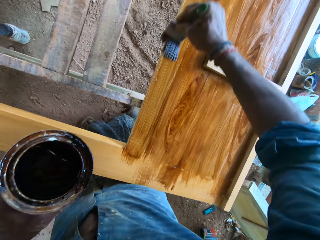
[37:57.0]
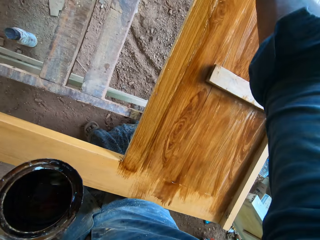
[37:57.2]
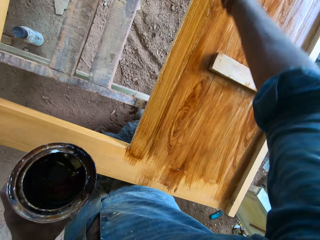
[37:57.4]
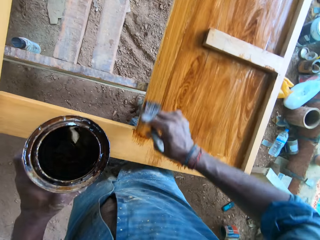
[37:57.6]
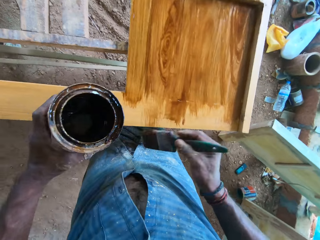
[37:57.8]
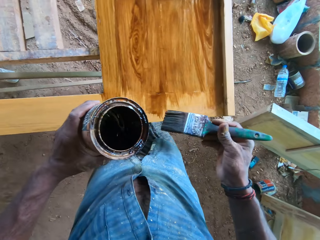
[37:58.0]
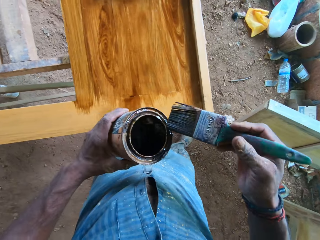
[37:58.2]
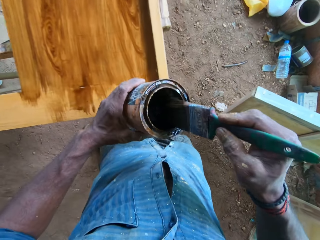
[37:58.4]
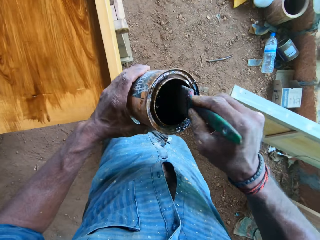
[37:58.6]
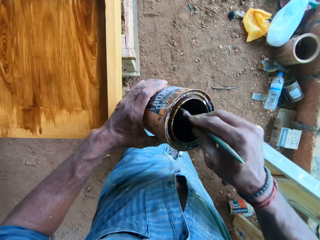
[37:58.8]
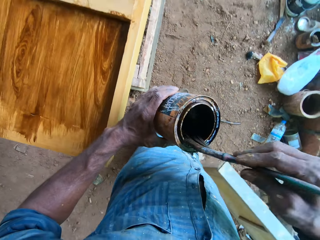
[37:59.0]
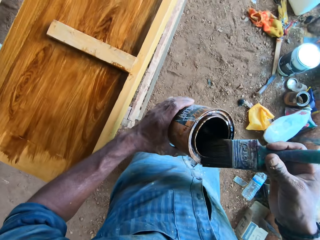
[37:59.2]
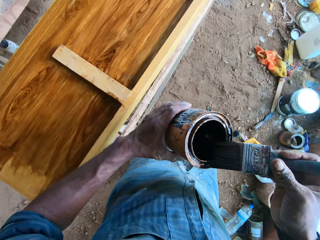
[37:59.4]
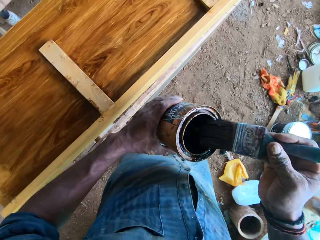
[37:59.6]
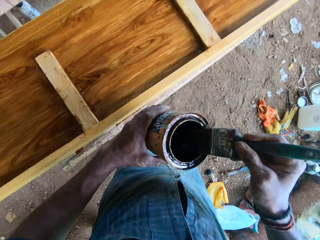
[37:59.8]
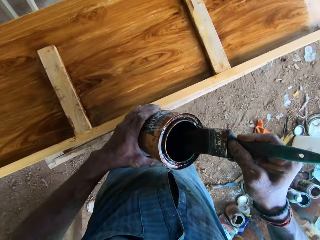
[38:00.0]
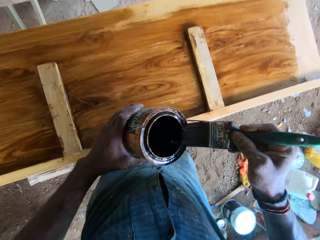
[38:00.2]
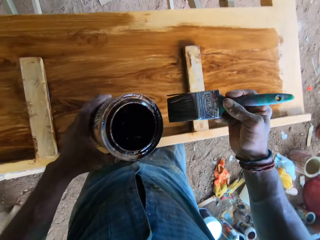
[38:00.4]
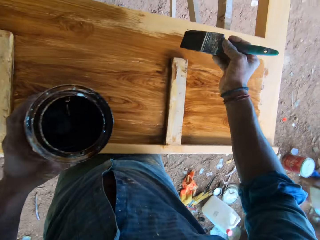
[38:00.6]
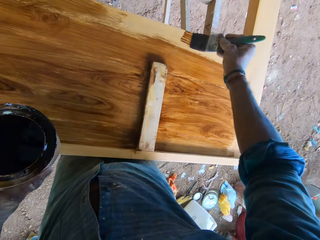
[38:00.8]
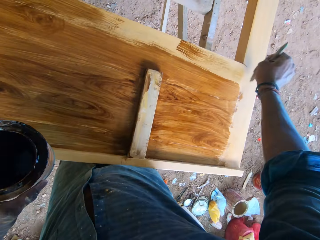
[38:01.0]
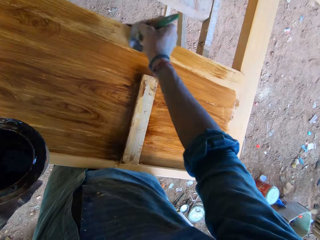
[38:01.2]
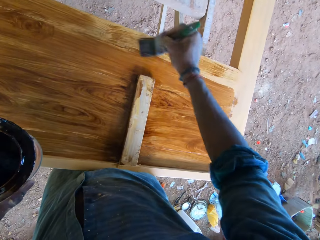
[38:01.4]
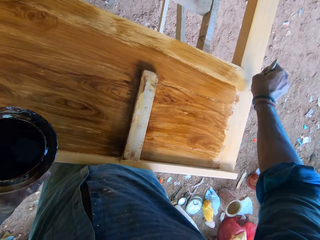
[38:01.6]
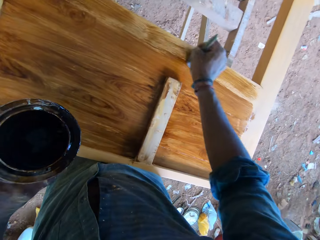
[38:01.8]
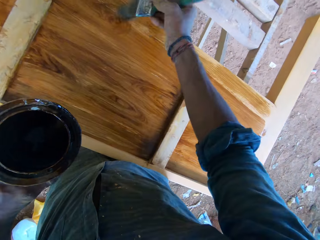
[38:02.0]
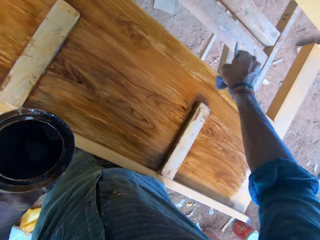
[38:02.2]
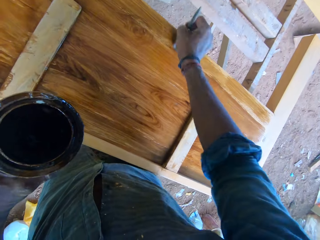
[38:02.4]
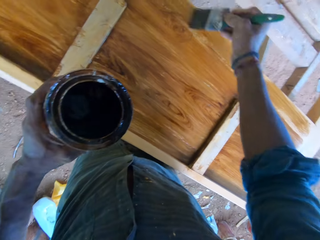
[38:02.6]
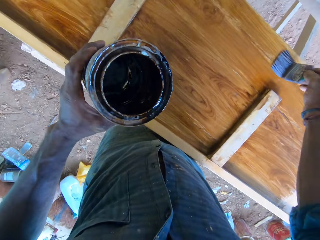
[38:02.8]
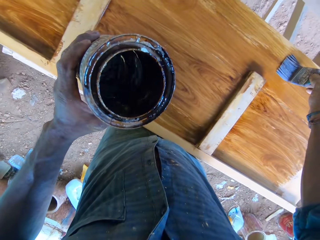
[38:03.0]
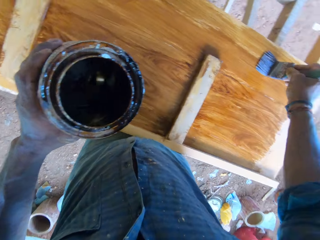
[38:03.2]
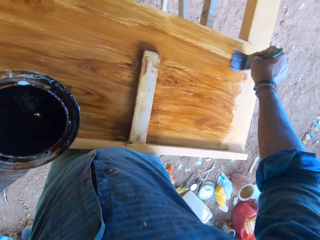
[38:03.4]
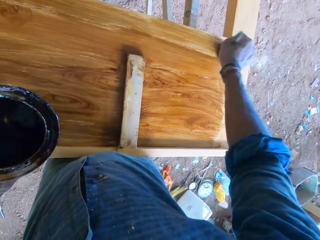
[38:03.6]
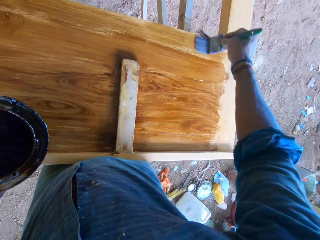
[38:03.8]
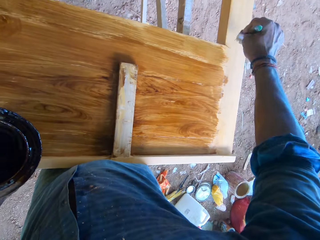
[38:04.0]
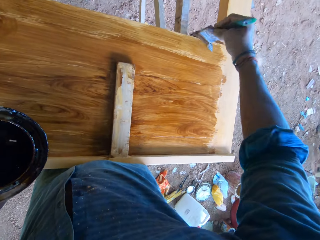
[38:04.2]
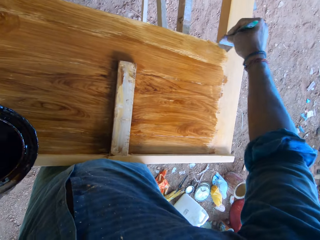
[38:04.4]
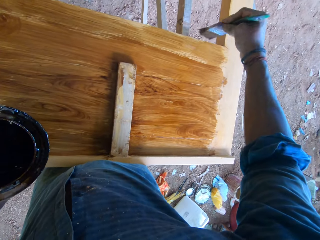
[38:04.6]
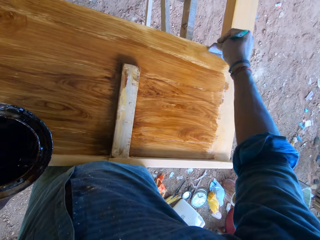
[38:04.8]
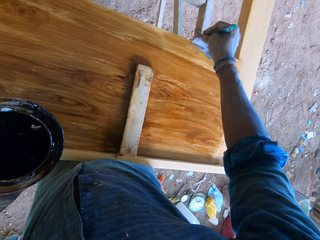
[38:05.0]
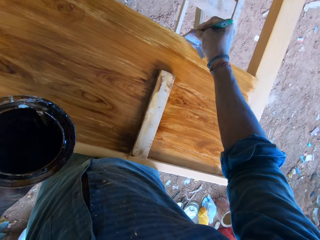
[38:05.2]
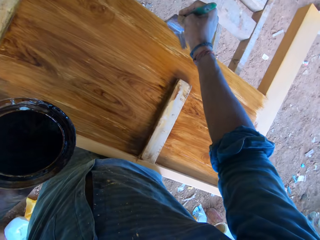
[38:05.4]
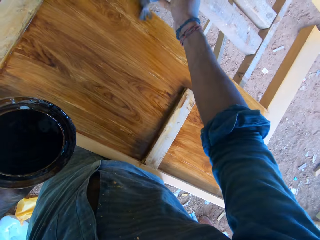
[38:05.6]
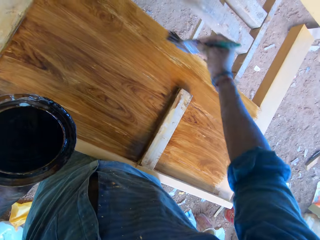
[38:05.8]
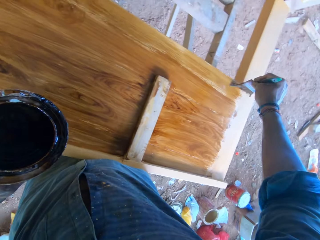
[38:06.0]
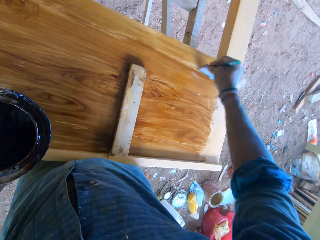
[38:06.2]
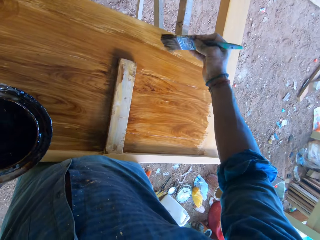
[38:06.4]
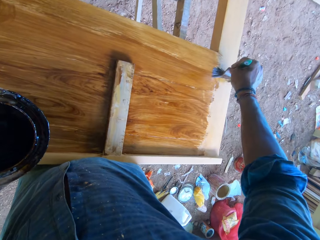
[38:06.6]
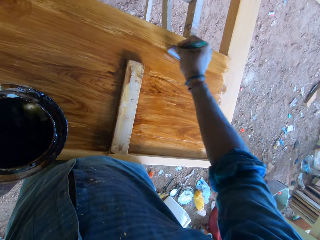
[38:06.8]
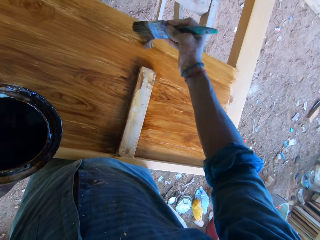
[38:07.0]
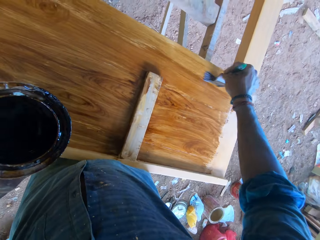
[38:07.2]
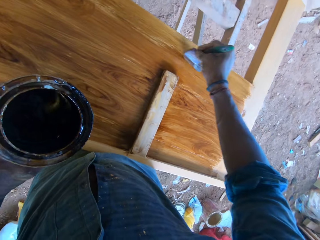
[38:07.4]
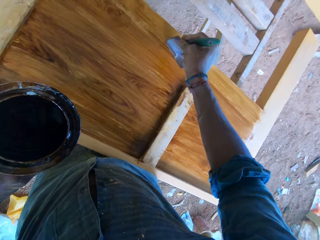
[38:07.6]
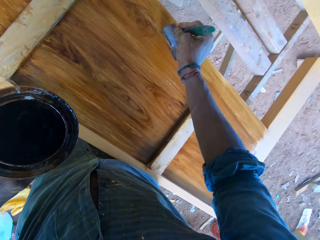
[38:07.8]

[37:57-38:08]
The camera wearer dips the paintbrush into the can of lacquer with his right hand. He slides the paintbrush along the rim of the can of lacquer with his right hand. He polishes the wooden board on the workbench frame with the paintbrush in his right hand. He paints on the wood.

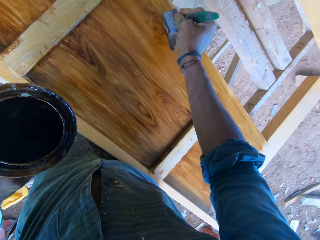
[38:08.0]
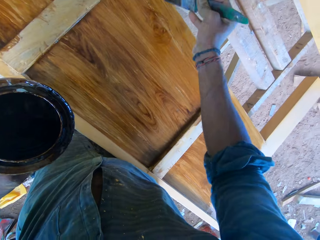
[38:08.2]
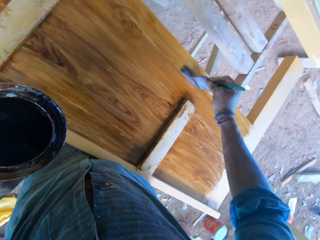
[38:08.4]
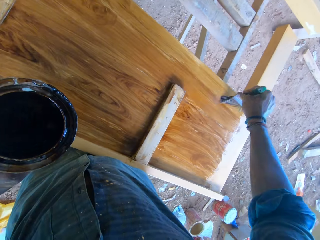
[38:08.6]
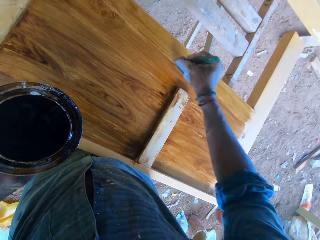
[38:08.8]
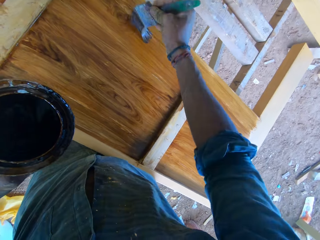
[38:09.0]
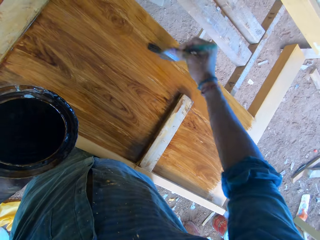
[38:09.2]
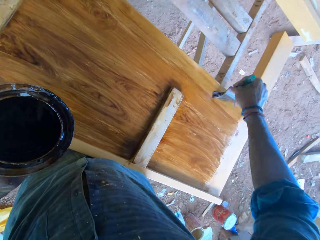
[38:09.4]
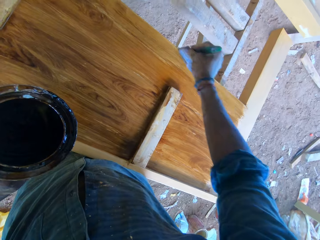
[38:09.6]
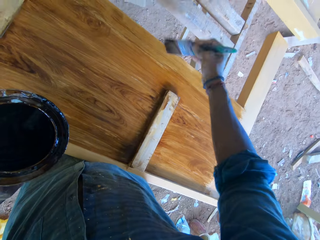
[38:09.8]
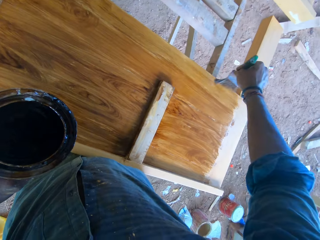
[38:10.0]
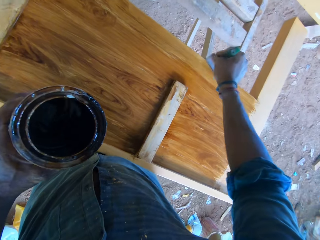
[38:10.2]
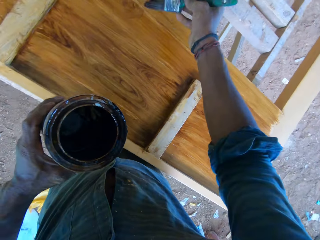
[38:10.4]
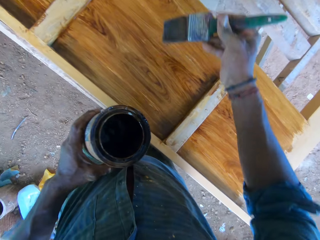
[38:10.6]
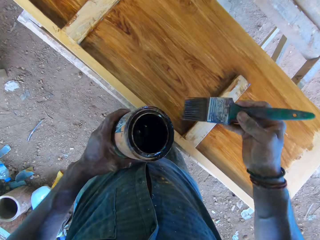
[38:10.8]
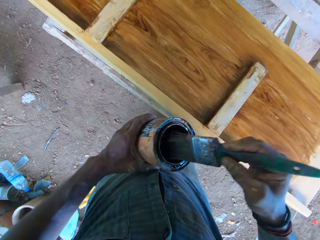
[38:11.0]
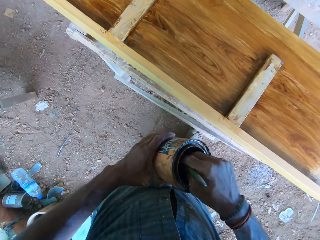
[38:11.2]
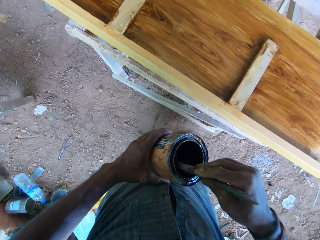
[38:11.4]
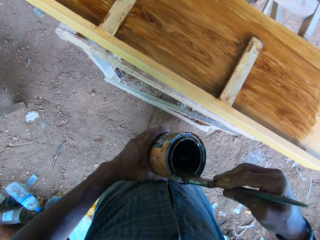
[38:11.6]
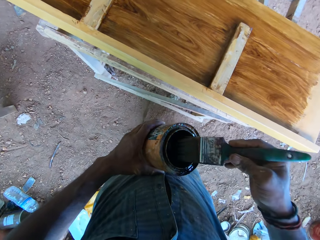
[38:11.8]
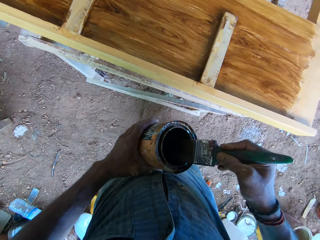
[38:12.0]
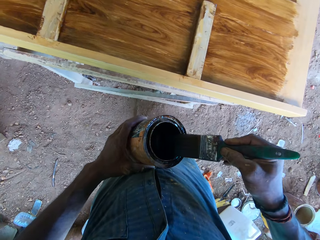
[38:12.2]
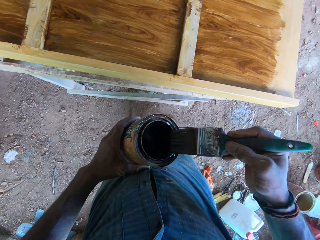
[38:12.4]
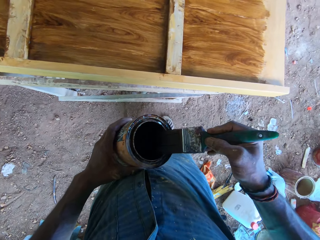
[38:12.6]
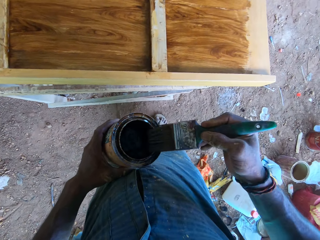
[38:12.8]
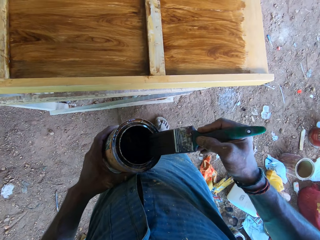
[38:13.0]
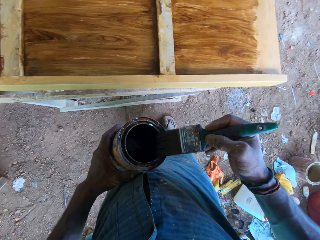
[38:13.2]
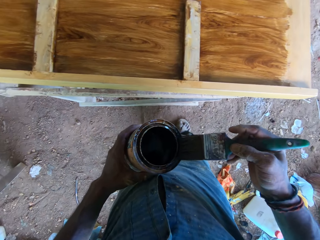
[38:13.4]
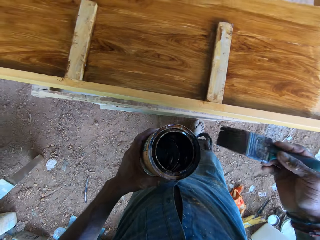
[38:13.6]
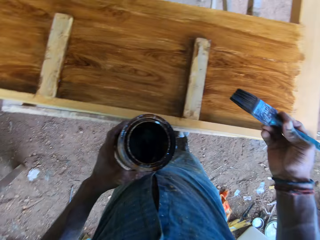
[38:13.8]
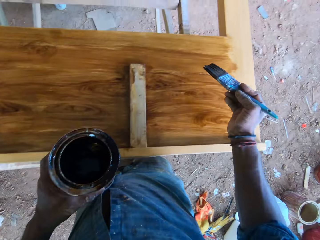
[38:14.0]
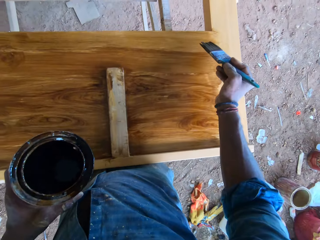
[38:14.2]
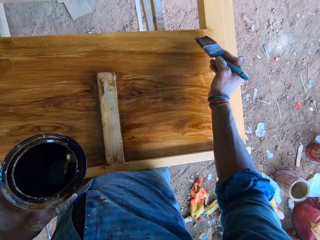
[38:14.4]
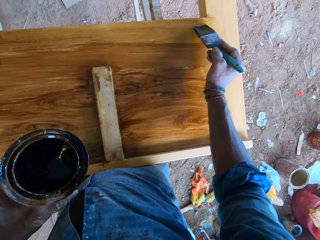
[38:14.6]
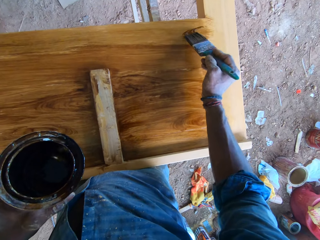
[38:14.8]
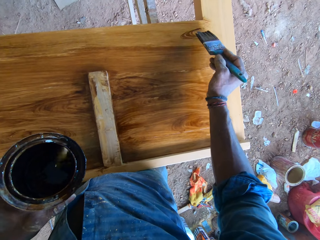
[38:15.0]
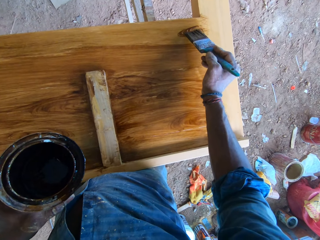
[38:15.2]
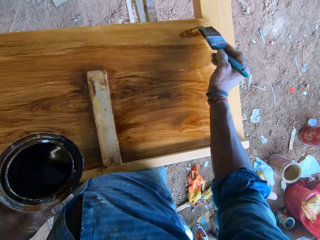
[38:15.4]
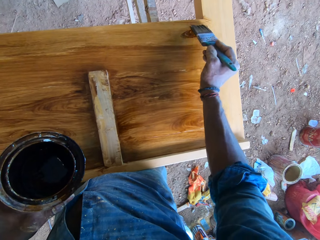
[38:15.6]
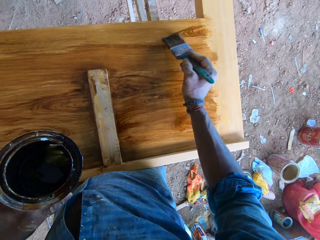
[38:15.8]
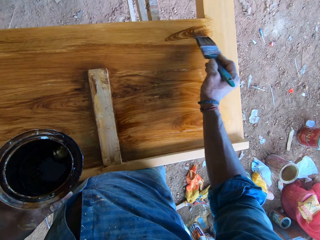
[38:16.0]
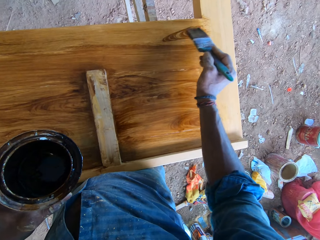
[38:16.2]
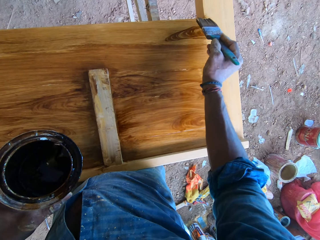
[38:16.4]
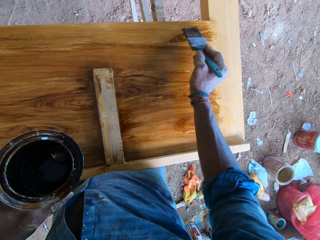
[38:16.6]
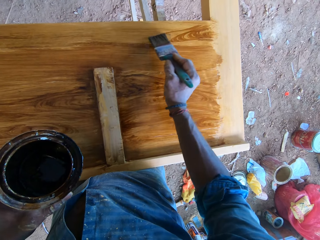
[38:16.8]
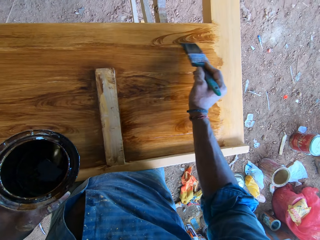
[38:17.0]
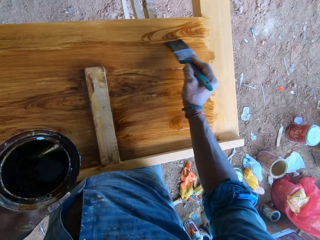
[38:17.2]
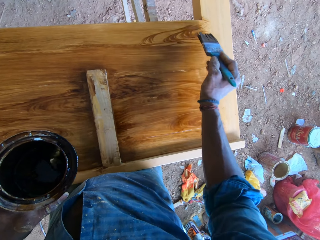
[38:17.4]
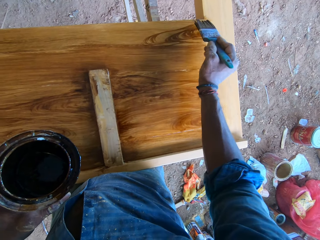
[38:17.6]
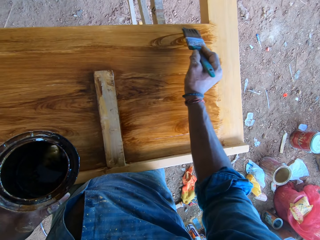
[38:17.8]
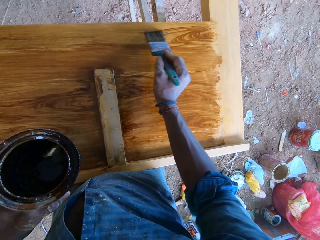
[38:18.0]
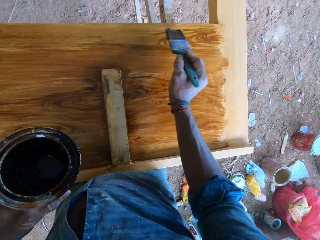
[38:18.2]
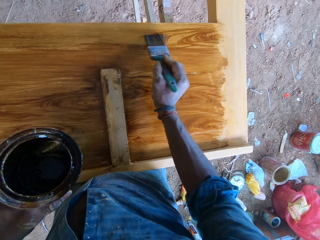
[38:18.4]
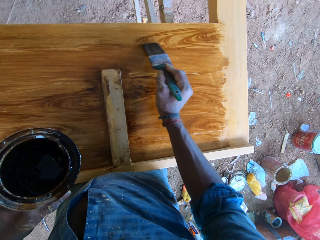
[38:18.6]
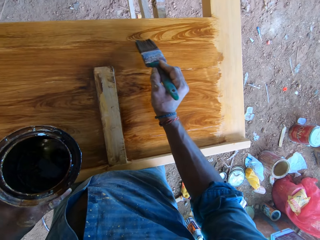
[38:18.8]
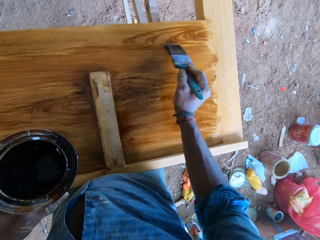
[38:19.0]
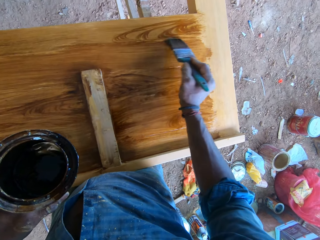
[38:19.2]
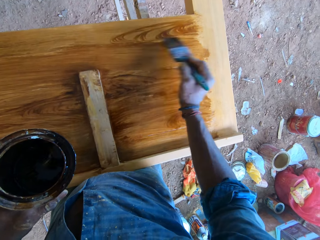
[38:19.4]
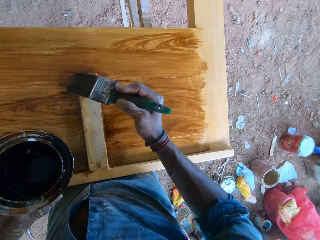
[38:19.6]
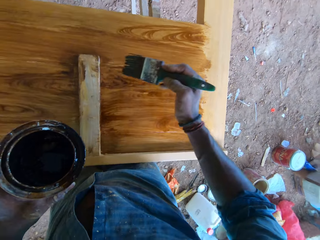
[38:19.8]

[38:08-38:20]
The camera wearer dips the paintbrush into the can of lacquer with his right hand. He slides the paintbrush along the rim of the can of lacquer with his right hand. He designs patterns on the wooden board on the workbench frame with the paintbrush in his right hand.
